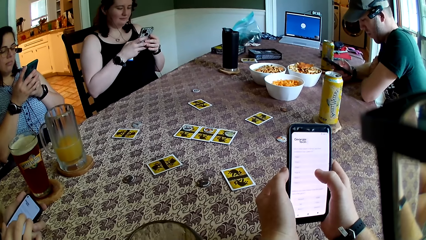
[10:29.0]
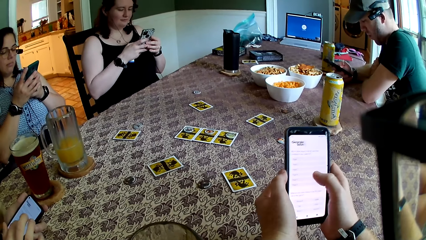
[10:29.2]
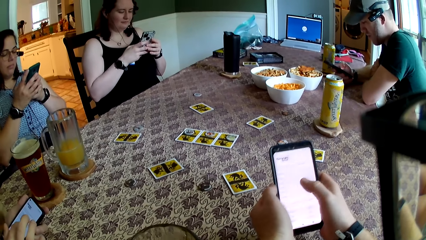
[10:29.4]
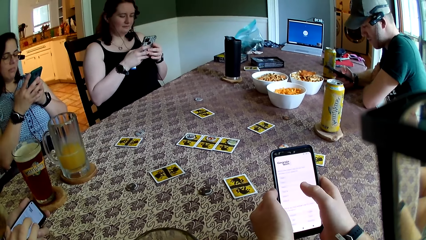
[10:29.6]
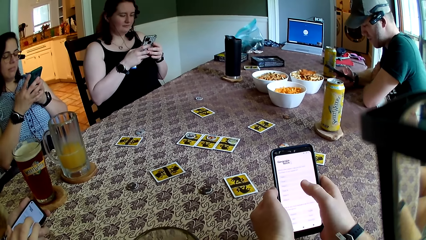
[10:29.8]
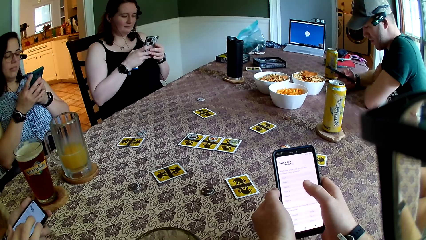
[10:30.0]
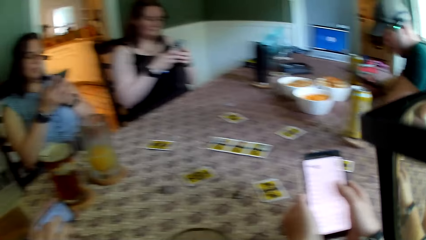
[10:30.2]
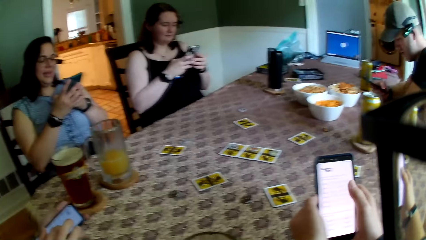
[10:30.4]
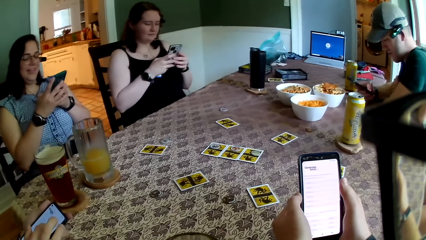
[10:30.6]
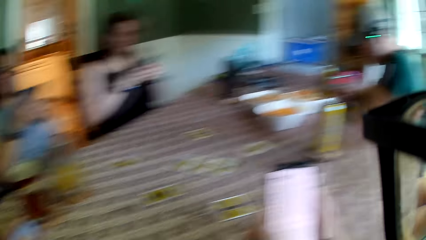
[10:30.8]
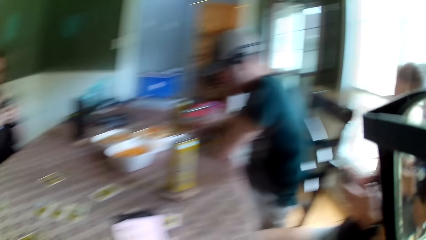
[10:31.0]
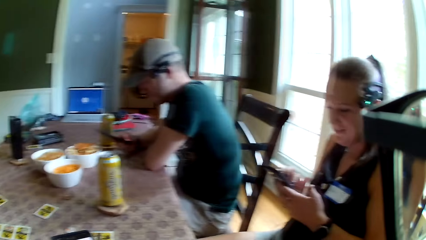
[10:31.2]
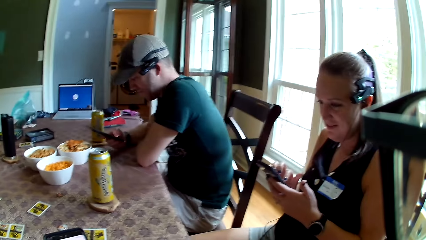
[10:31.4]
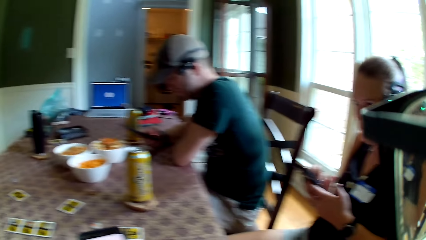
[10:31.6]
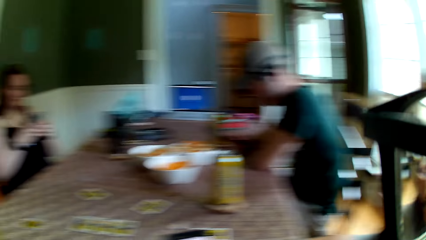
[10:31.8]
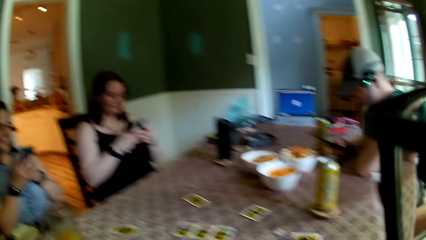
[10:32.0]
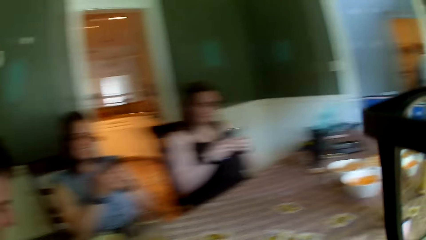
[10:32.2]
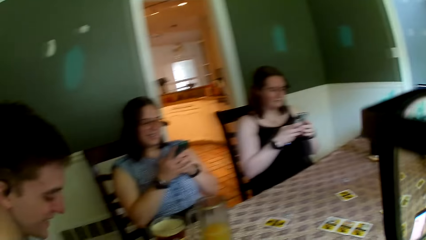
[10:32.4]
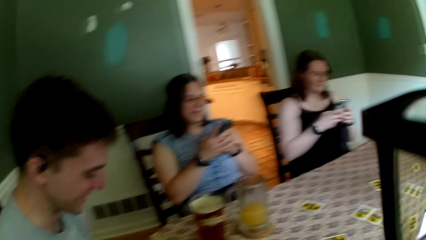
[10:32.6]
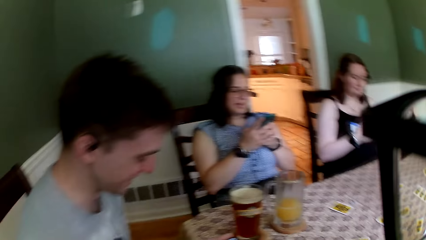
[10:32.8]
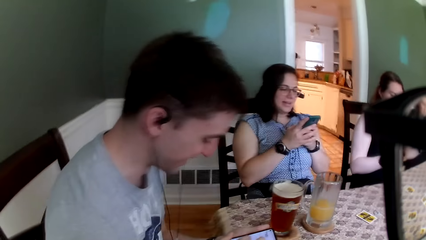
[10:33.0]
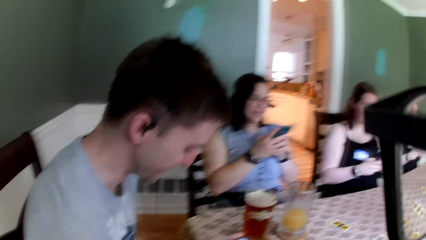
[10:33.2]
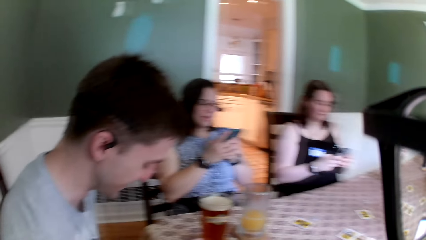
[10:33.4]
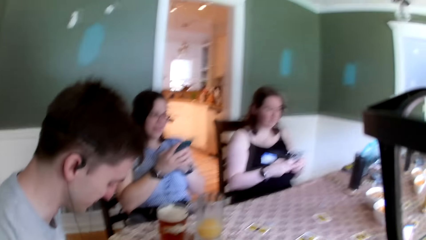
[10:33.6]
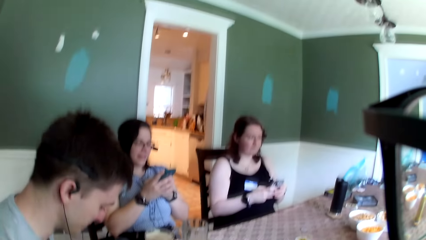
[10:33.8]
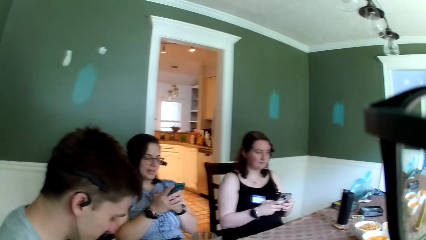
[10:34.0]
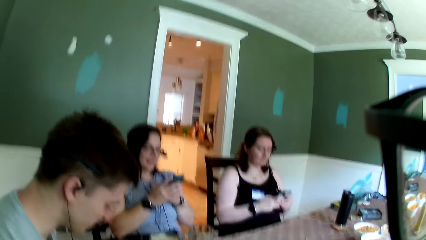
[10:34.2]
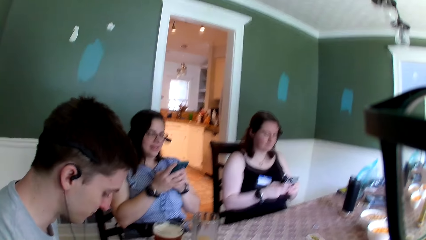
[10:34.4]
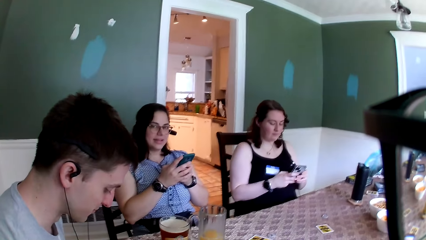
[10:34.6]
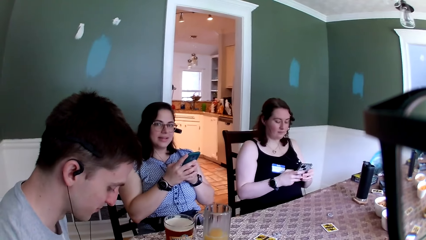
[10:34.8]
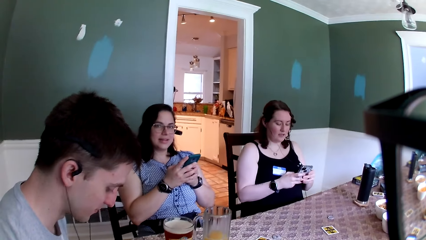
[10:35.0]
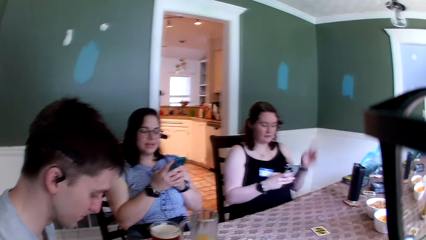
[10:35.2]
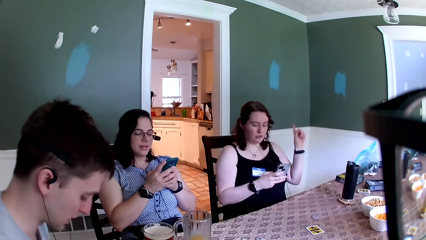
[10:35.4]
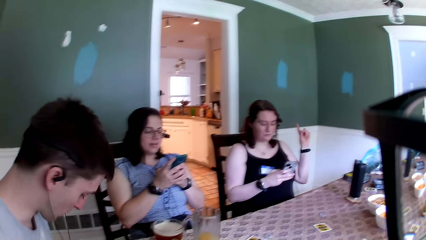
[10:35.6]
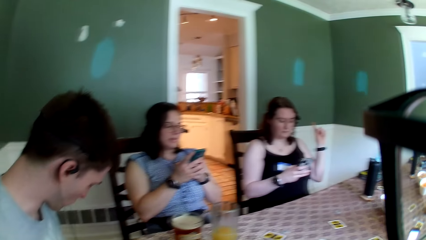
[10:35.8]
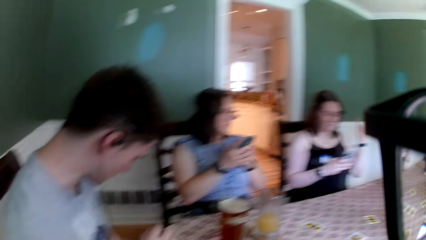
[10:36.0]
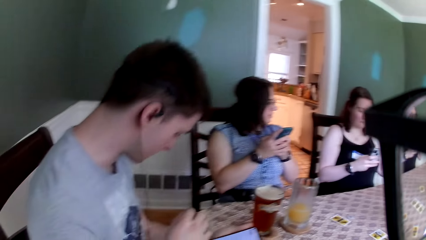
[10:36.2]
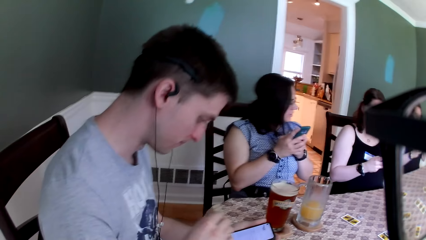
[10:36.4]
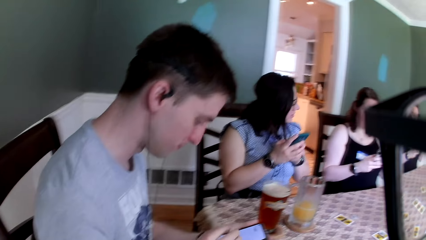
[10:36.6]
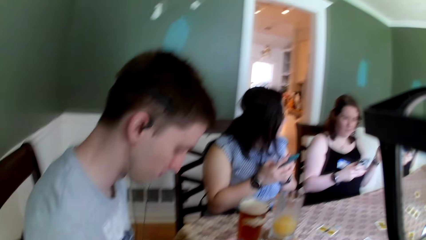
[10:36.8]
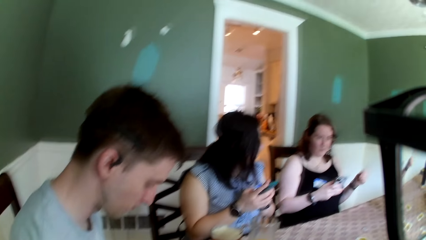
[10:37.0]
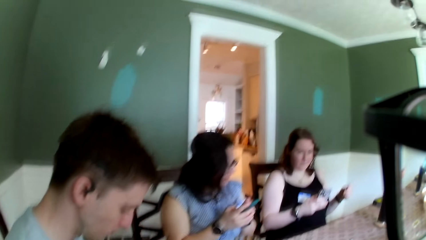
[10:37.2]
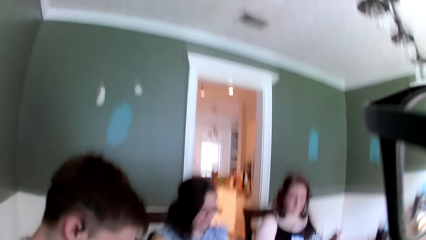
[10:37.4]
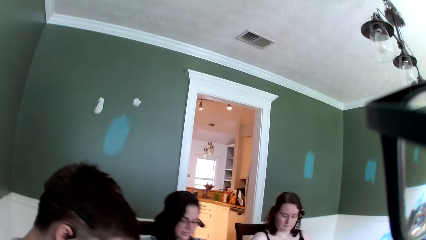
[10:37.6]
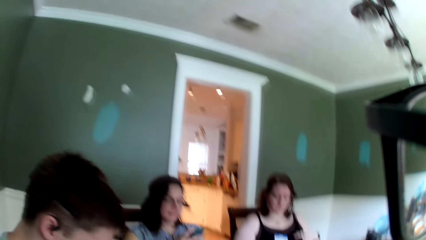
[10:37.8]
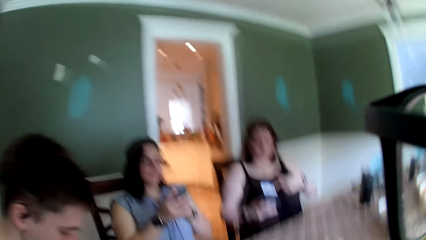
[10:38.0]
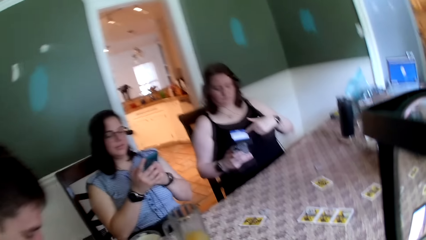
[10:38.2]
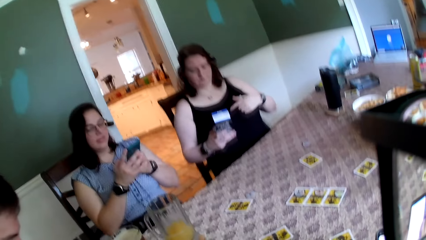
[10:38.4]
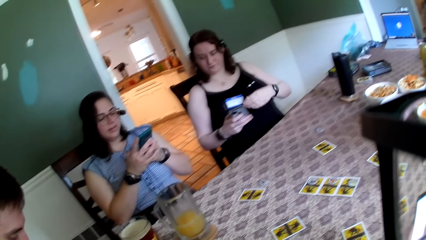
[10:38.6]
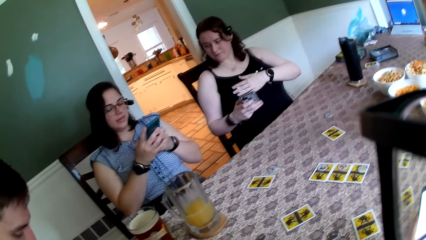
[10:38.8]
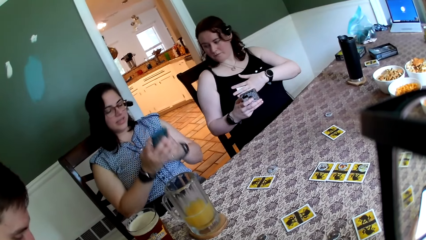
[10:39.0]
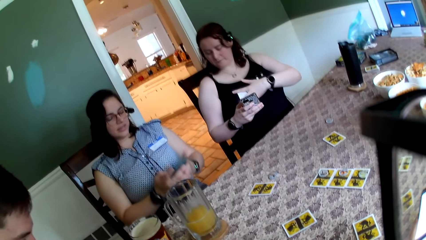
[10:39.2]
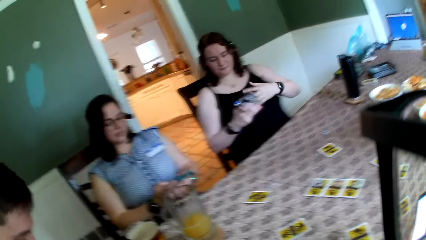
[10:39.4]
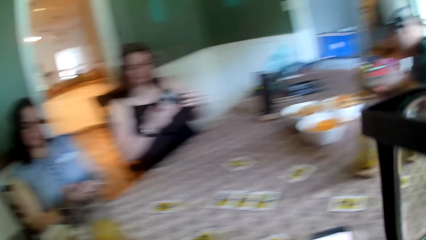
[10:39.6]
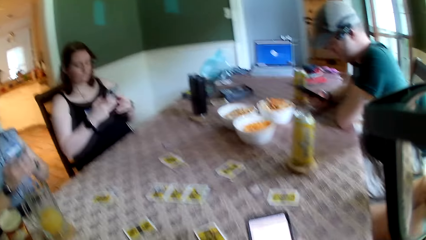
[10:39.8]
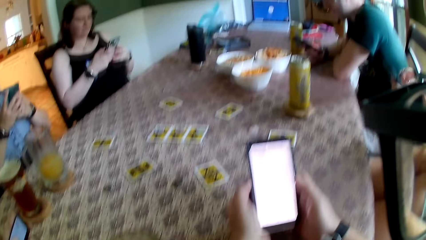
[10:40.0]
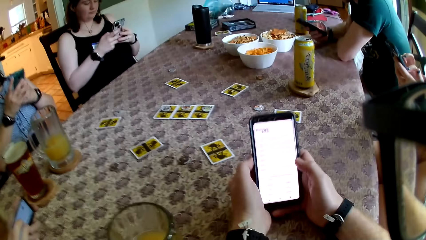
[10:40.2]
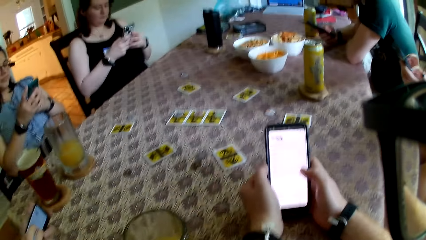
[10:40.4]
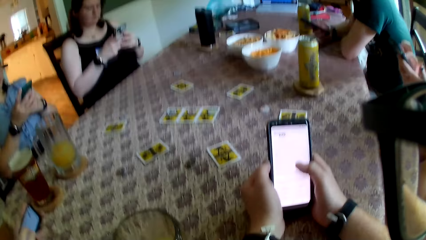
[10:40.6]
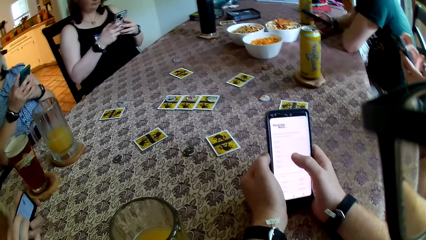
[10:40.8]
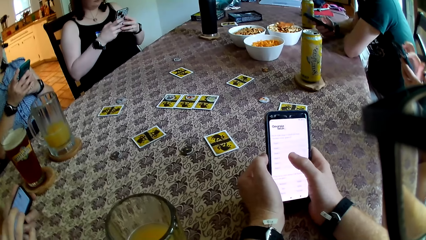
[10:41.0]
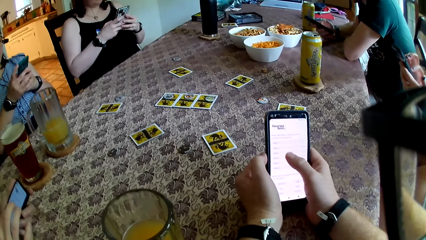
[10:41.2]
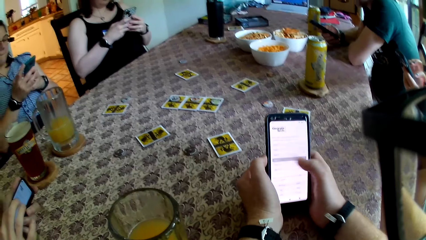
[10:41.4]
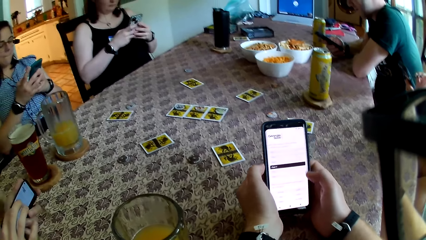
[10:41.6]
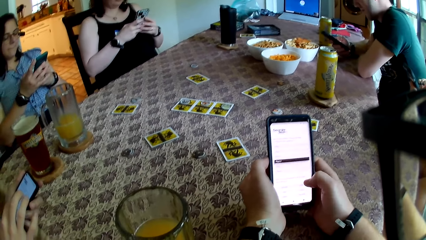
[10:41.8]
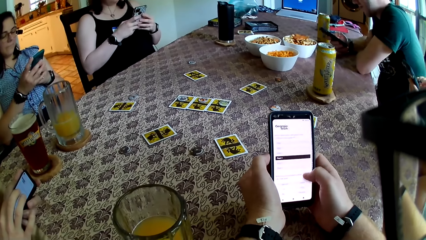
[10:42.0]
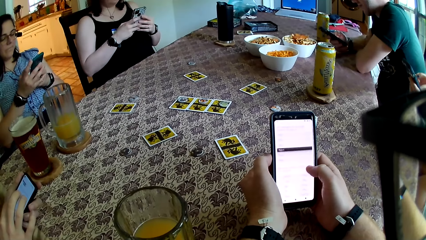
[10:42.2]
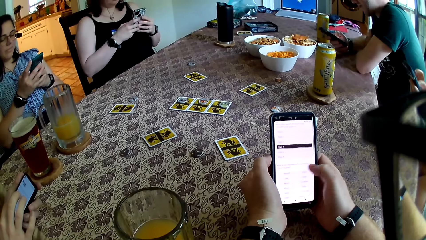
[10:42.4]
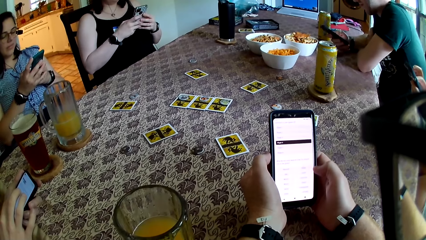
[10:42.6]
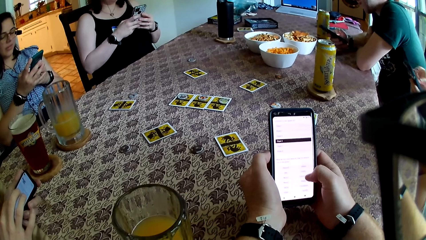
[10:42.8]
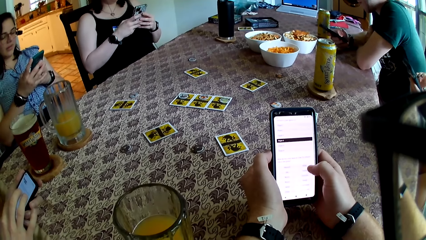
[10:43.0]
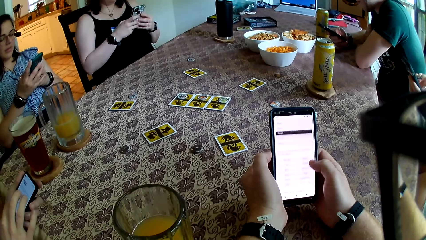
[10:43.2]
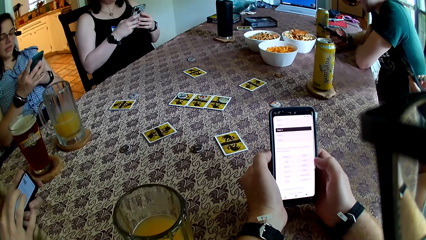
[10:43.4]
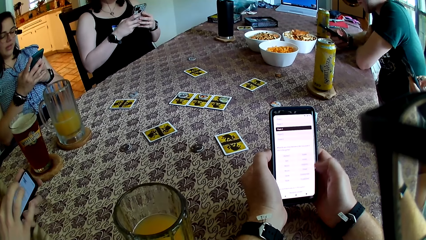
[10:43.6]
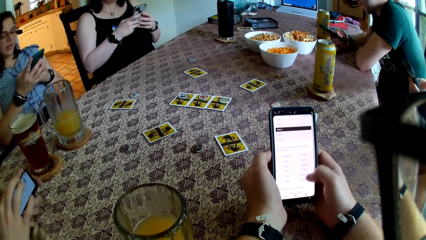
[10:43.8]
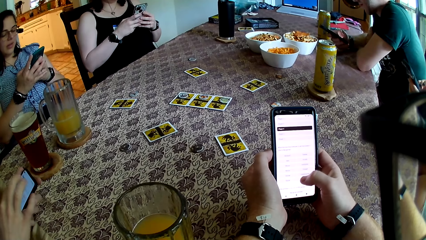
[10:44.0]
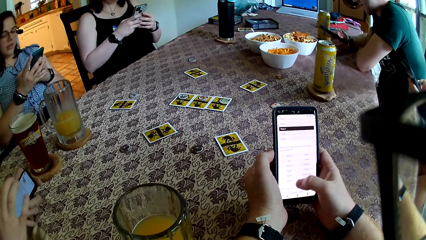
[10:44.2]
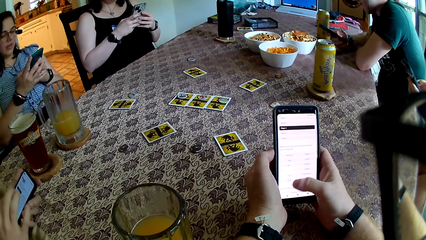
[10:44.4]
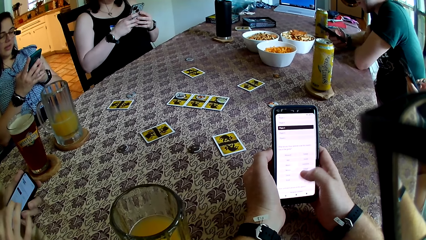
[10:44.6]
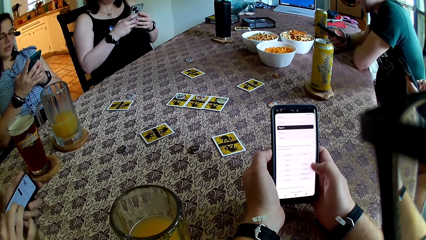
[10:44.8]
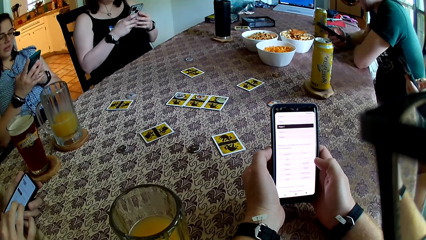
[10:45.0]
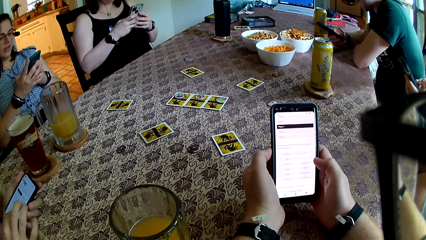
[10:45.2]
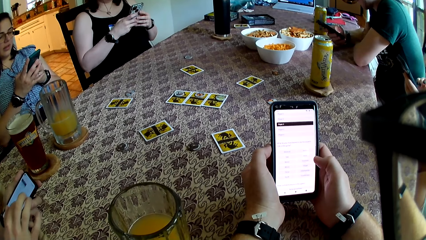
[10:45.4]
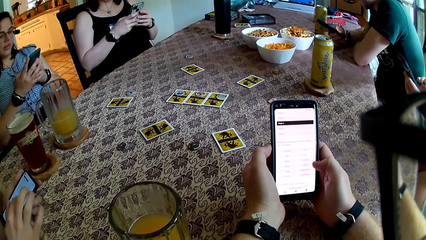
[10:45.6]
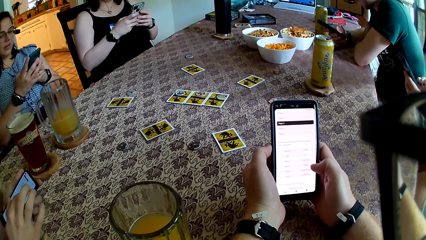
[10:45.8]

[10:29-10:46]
The camera wearer looks around the apartment. A woman operates a phone with both hands. The camera wearer interacts with the crowd. They stare at the table and use the phone.
